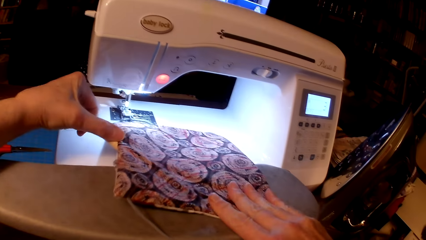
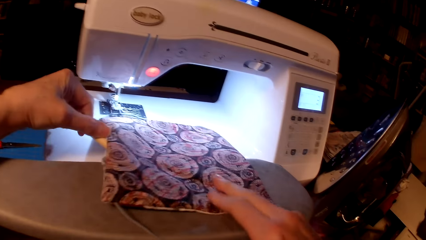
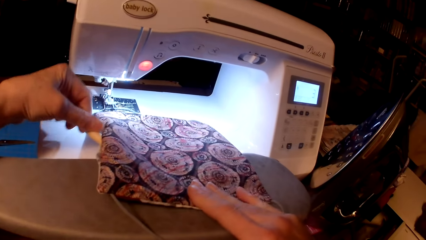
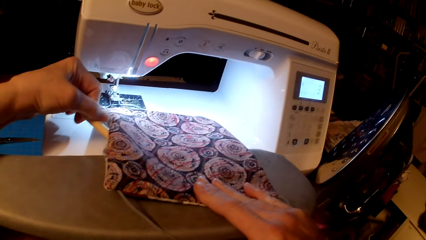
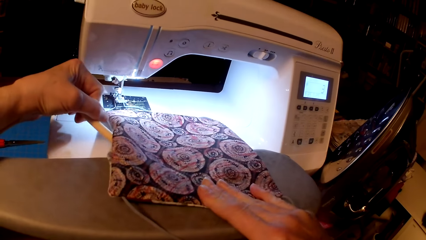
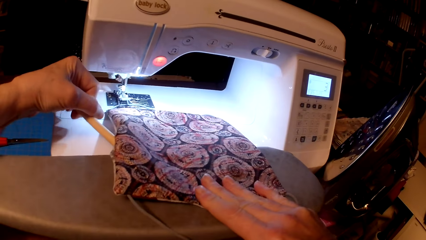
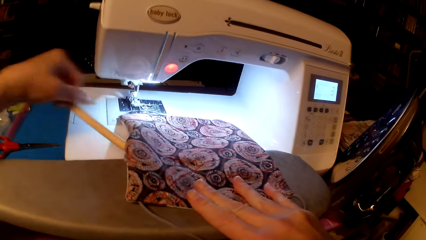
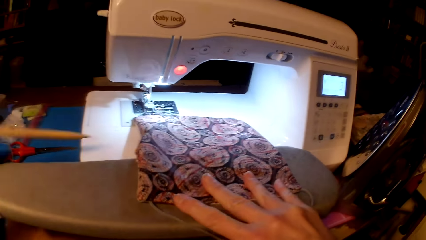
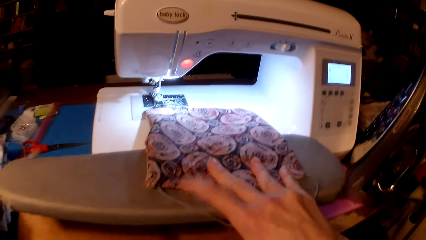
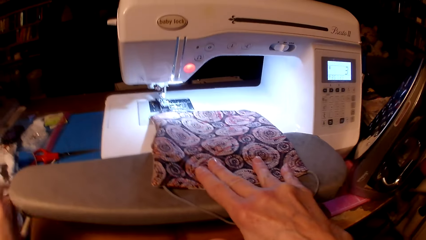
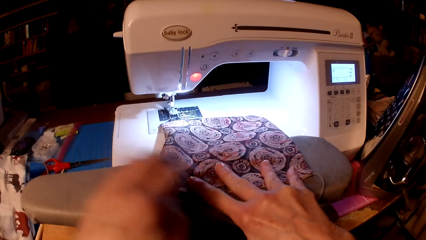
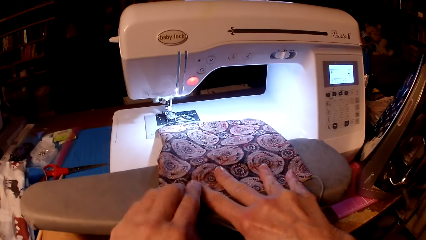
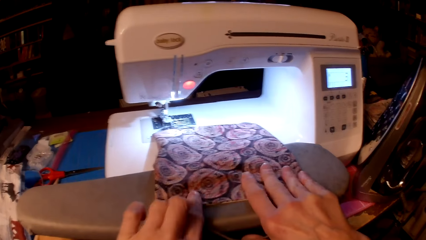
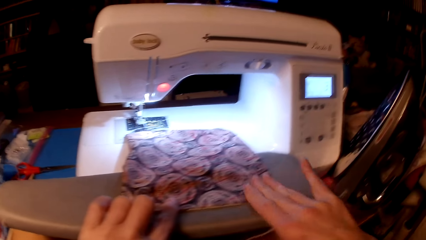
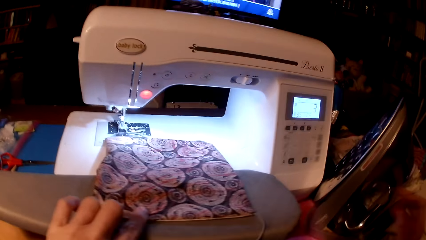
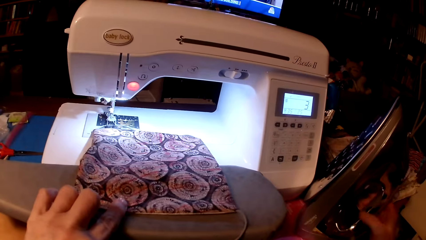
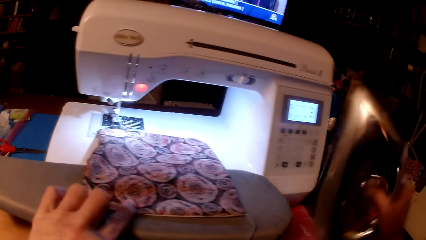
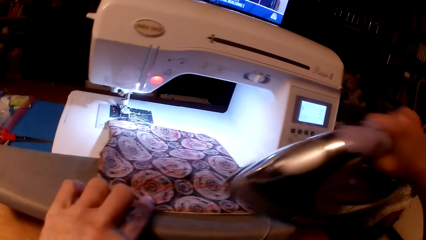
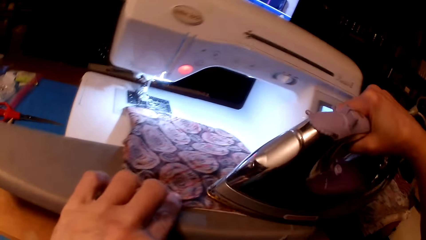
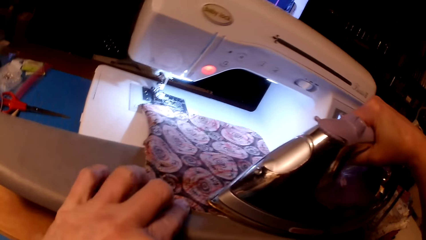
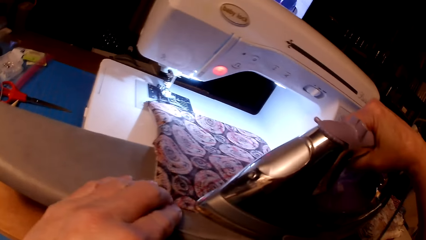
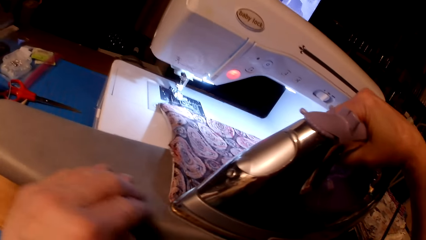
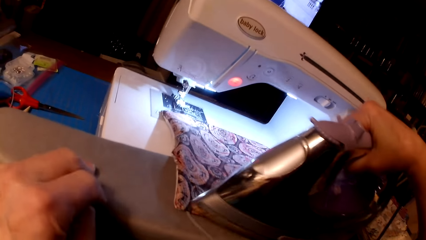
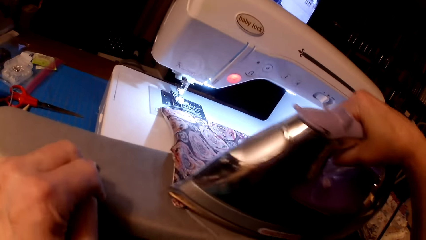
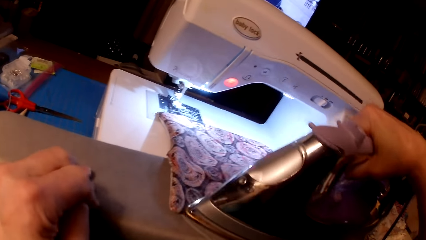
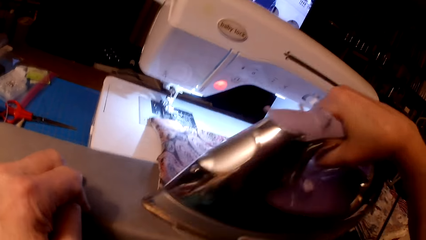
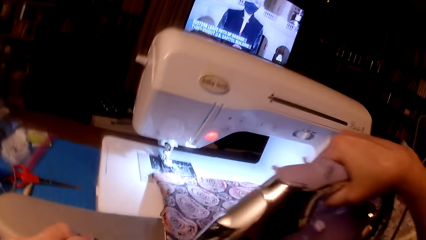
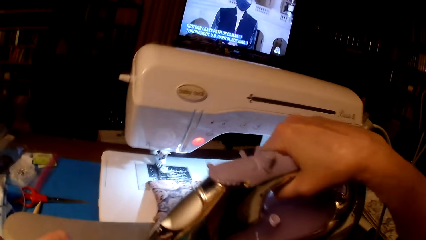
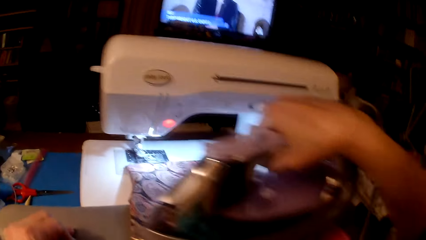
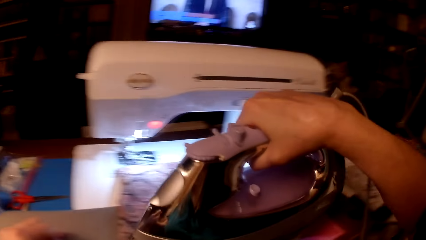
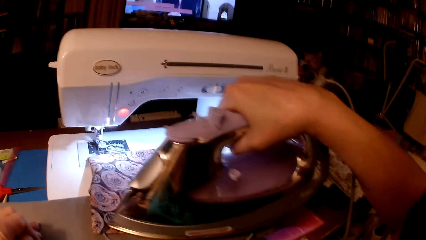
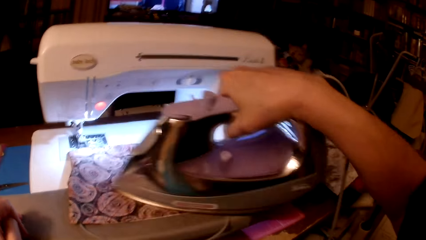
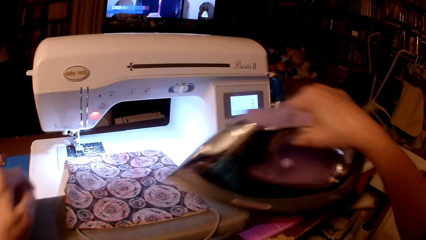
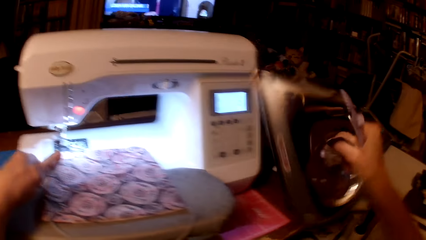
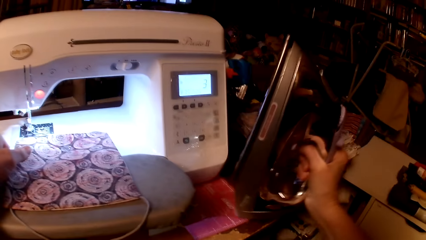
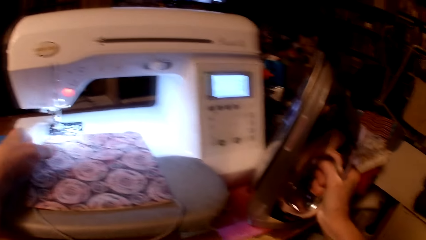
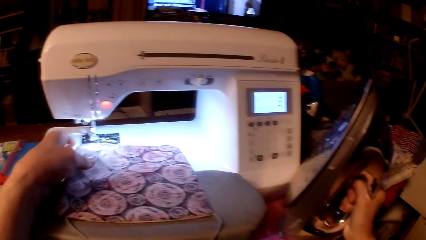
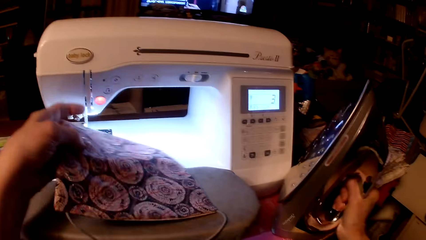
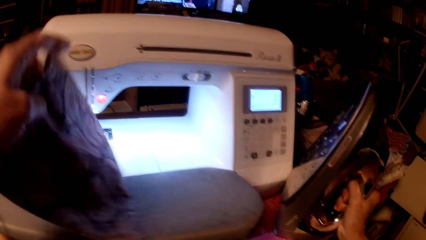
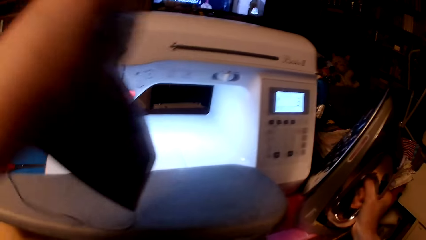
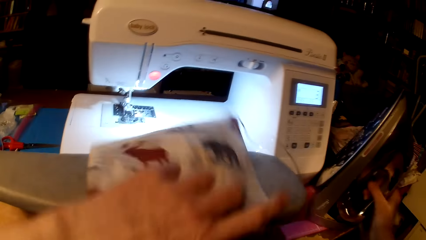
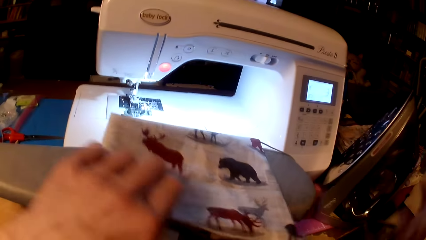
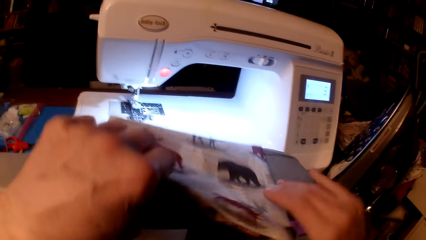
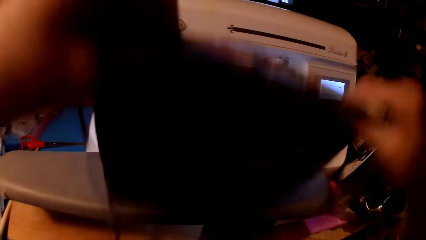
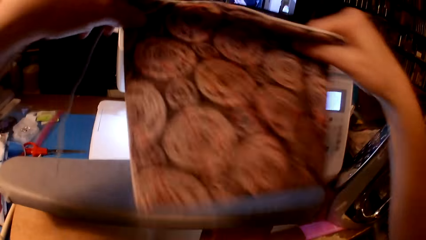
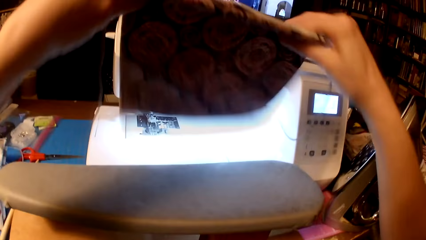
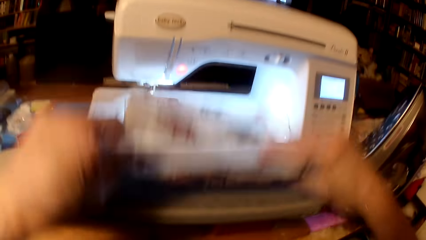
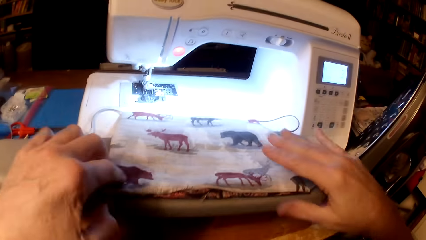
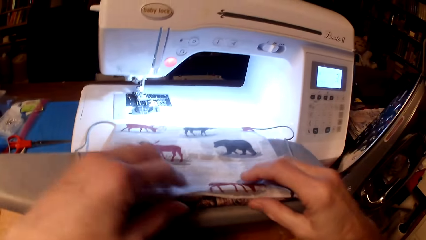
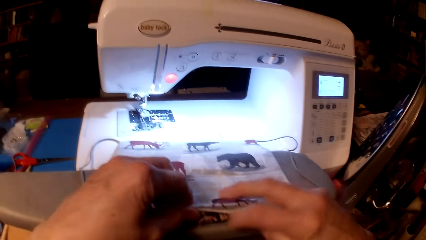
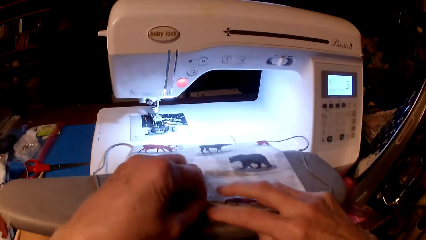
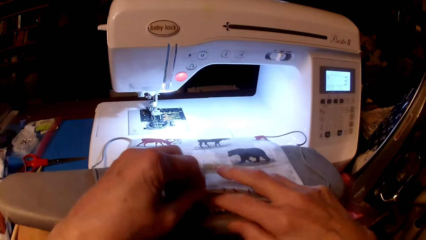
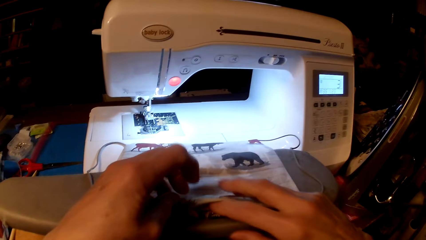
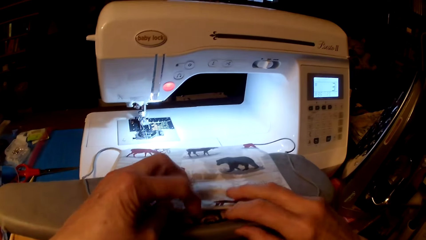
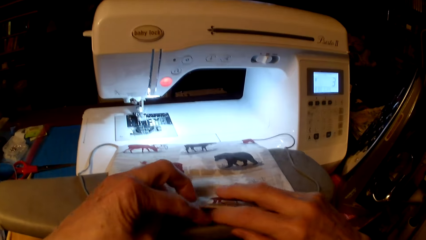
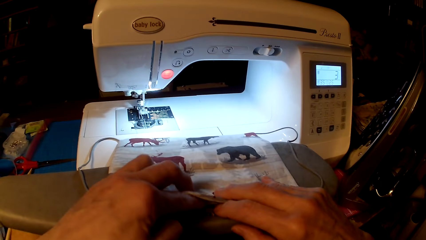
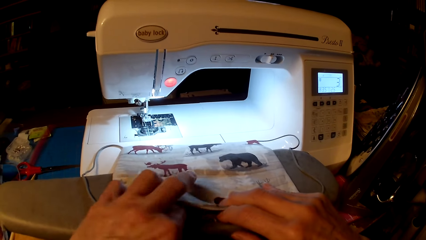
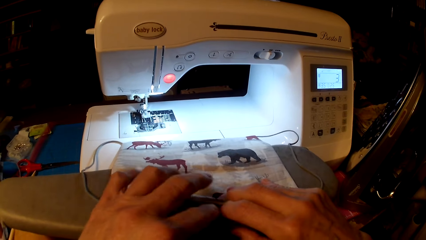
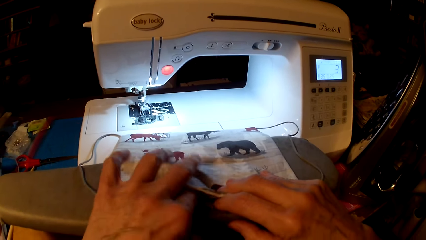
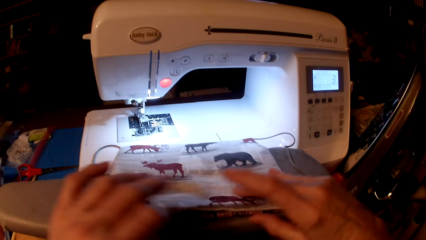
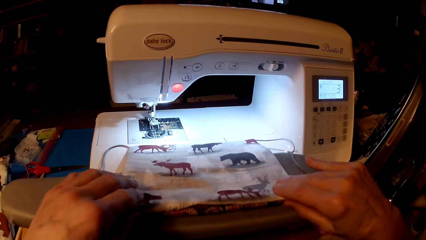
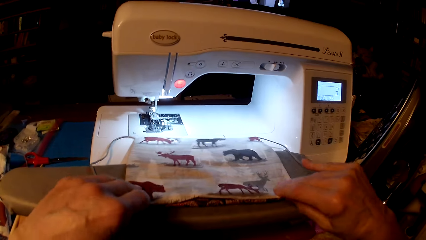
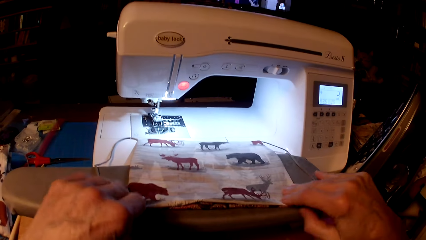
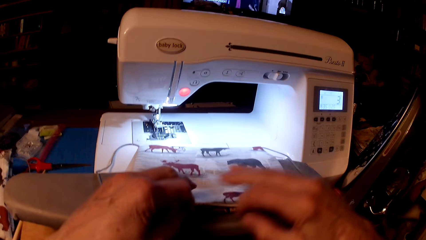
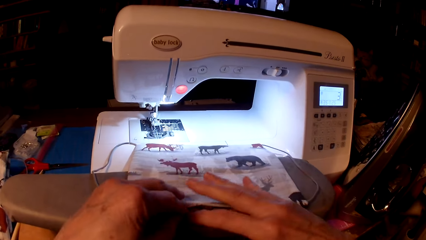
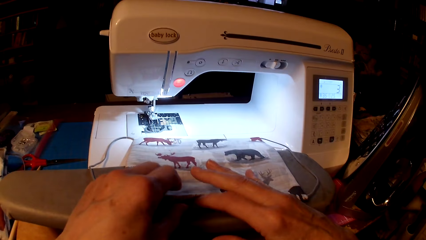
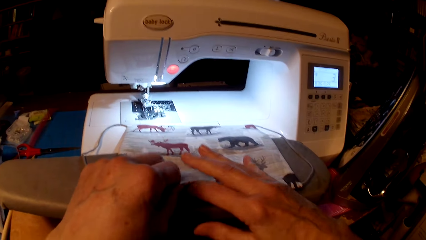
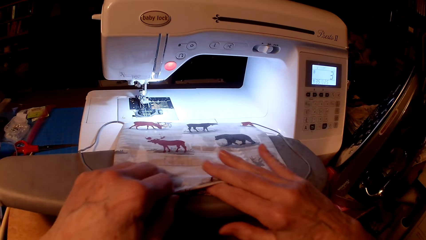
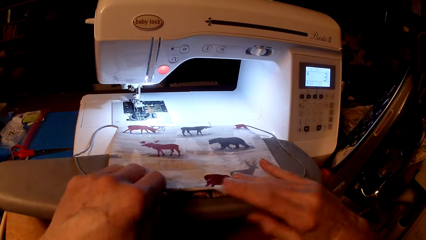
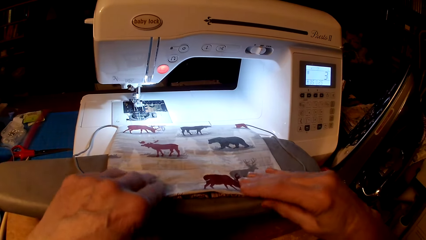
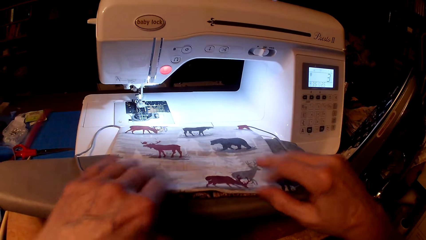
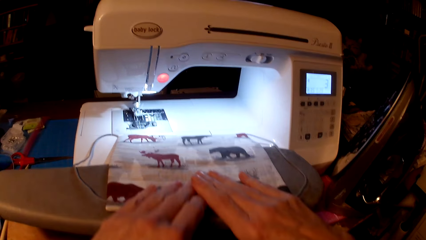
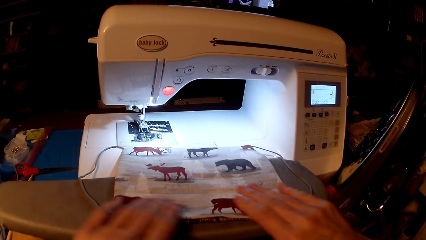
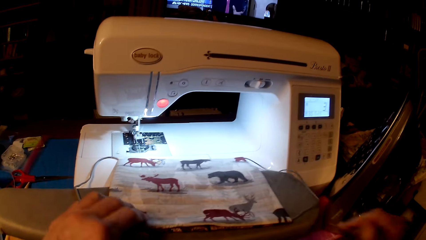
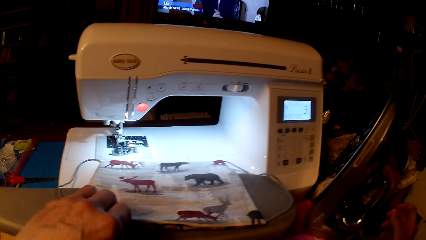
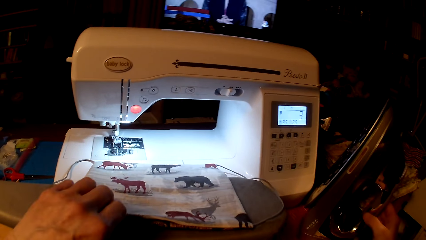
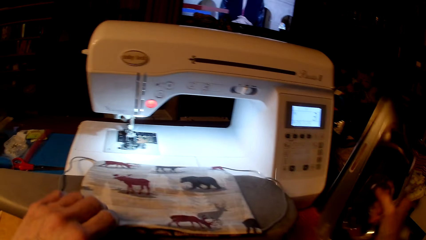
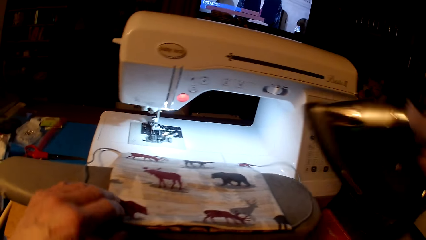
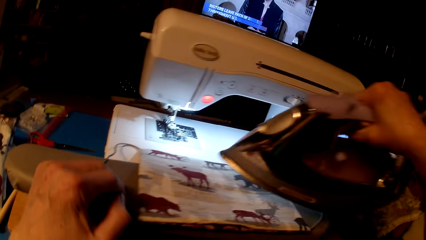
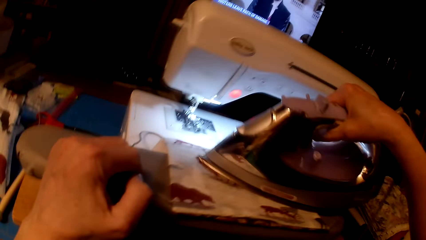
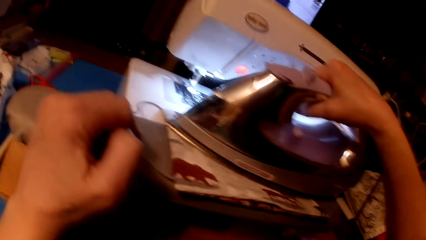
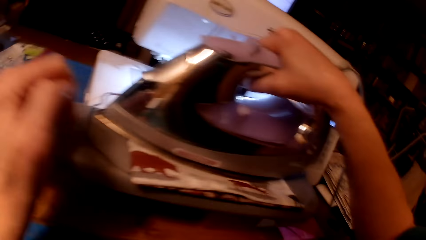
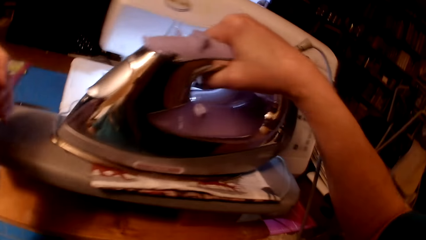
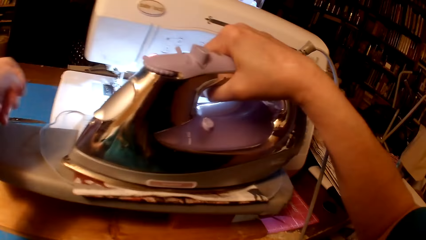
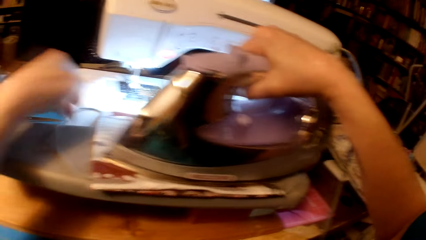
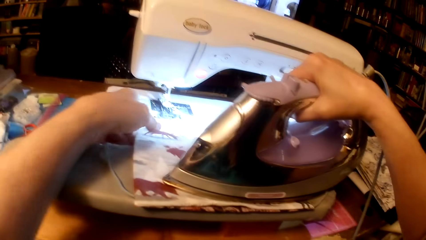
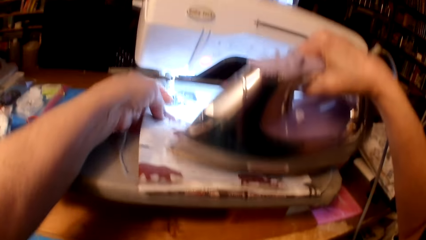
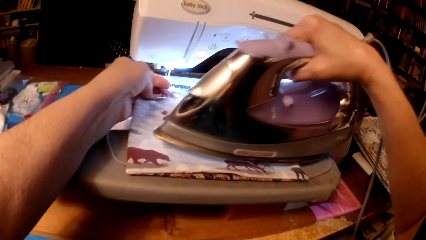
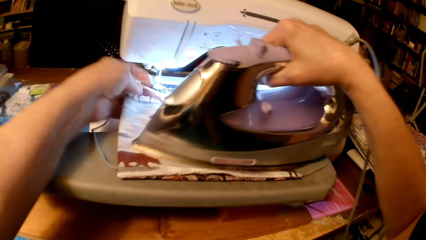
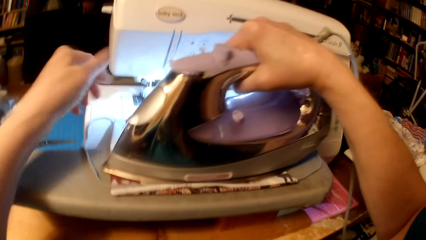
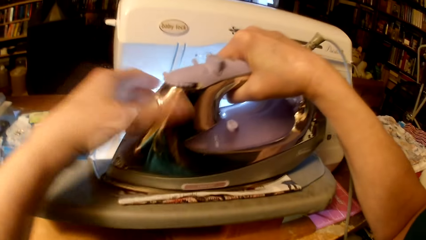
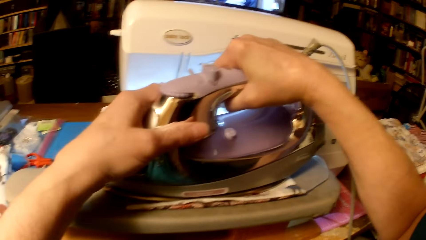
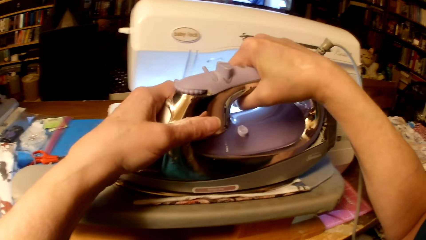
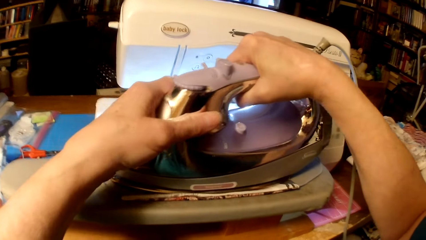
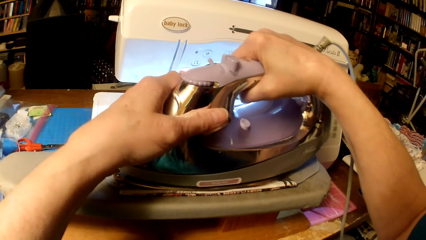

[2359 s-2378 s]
The camera wearer drops the wooden stick on the table. They pick up the electric iron and iron the throw pillow cushion. They put the iron box on the table. They straighten a piece of cloth. They flip the throw pillow cushion. They straighten the throw pillow cushion. They pick up the electric iron and iron the throw pillow cushion.
